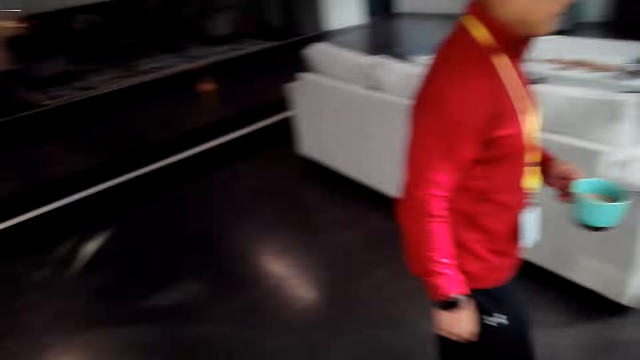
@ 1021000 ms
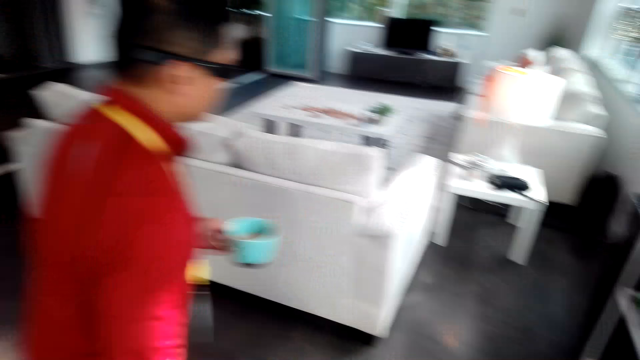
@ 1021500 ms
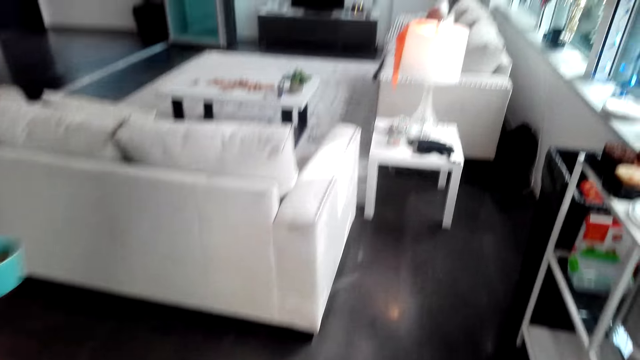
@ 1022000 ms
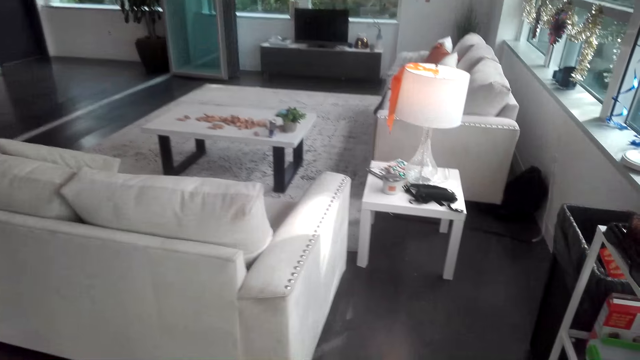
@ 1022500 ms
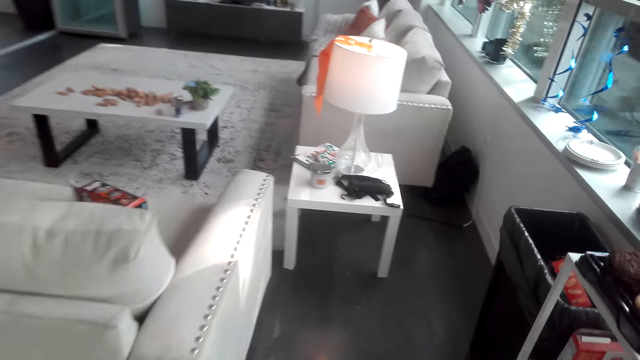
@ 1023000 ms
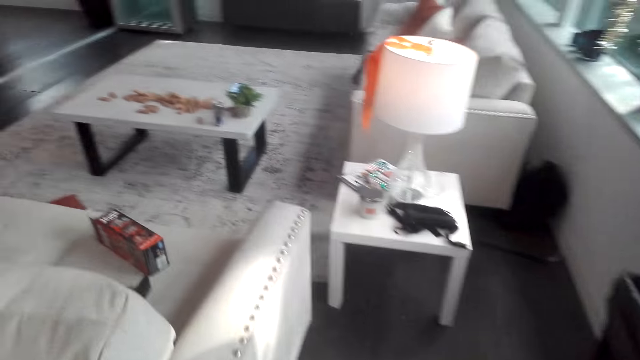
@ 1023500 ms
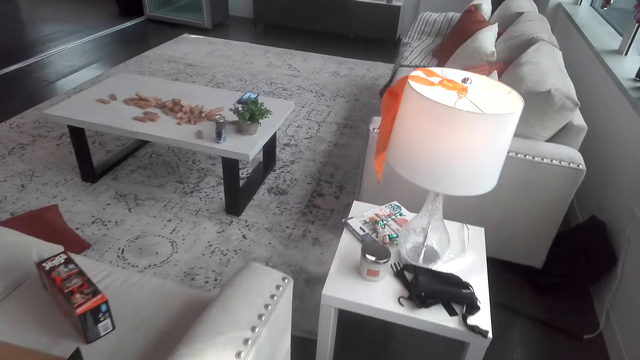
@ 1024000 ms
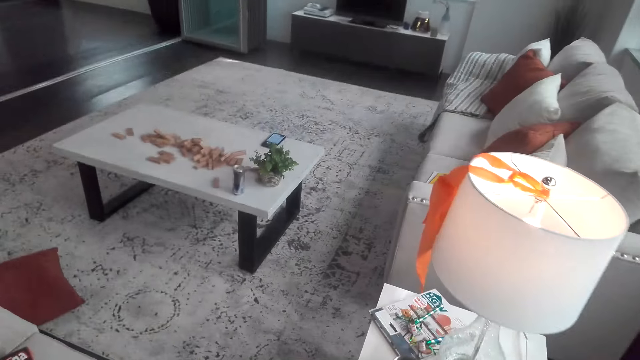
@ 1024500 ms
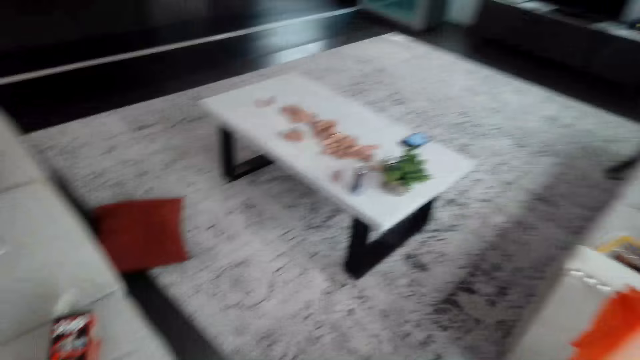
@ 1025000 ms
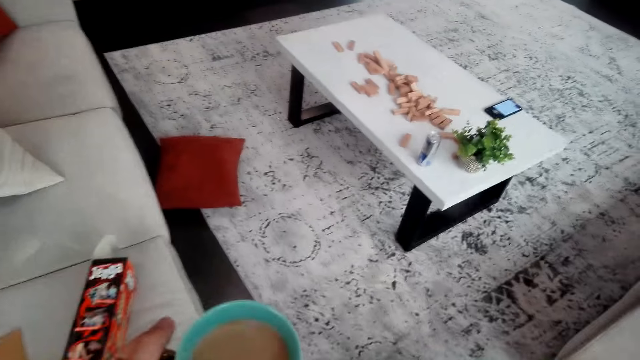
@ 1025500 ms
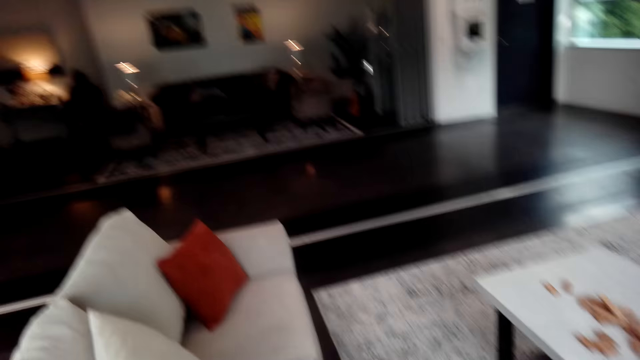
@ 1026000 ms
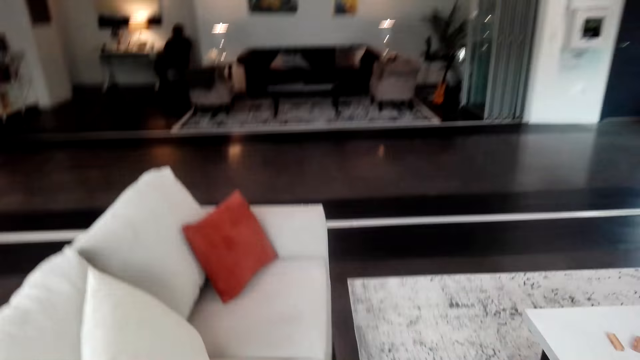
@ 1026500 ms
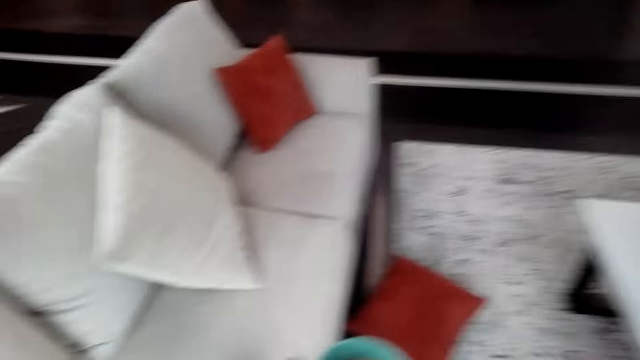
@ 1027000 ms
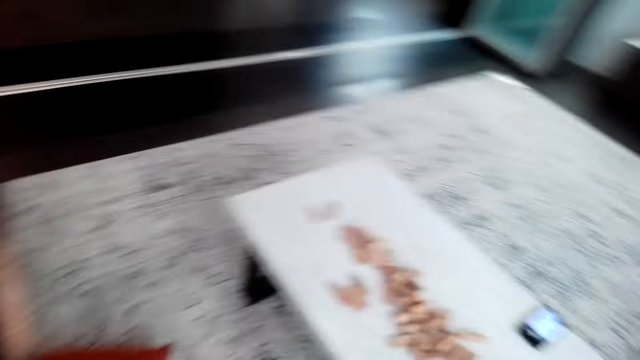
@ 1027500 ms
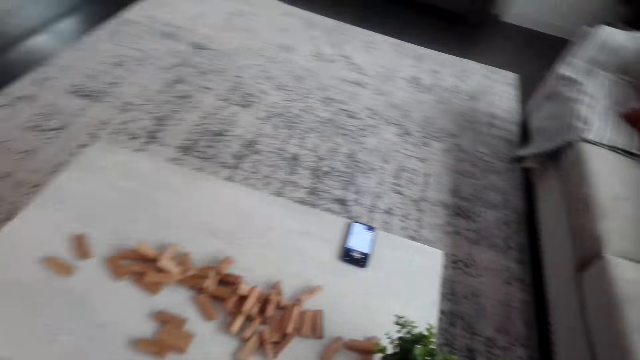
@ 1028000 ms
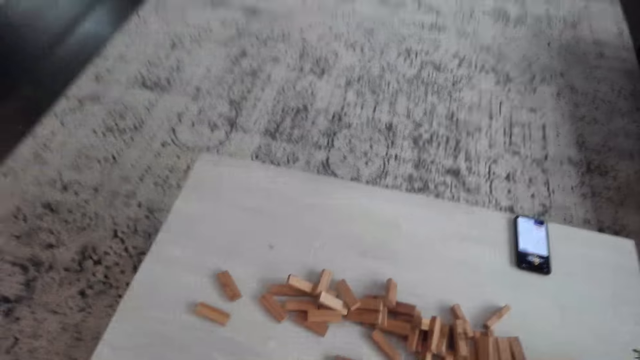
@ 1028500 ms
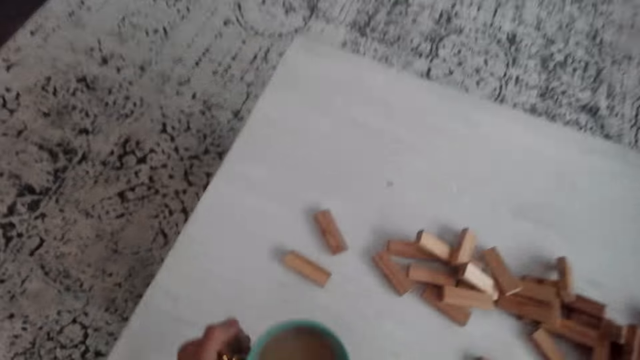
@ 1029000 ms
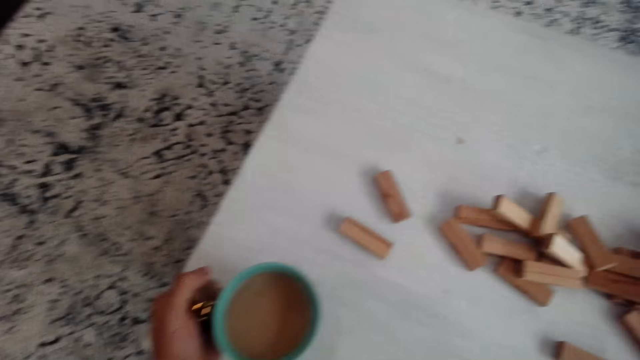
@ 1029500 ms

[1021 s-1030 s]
The camera wearer walks towards the couch.

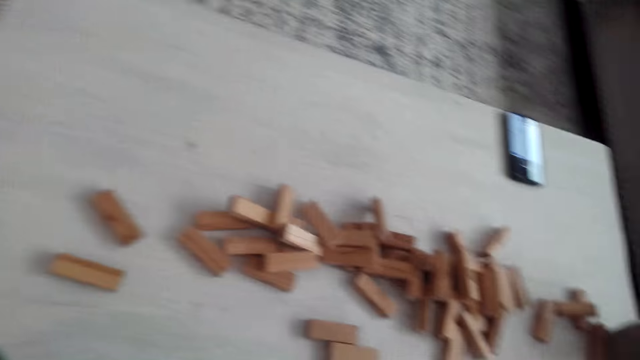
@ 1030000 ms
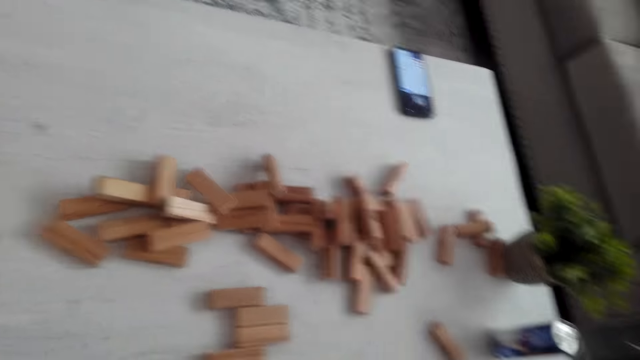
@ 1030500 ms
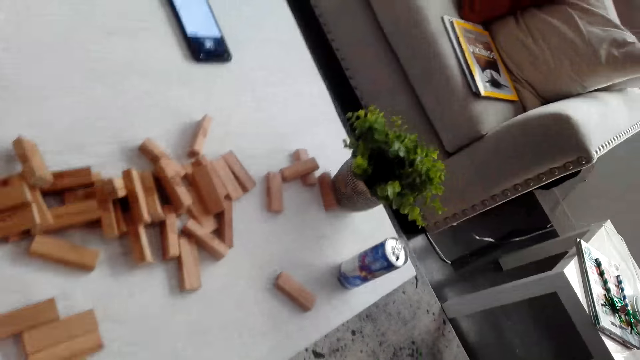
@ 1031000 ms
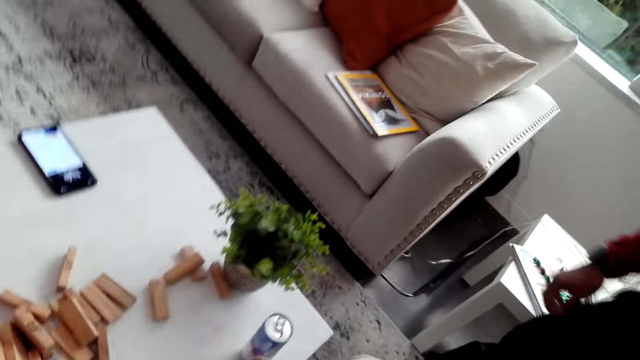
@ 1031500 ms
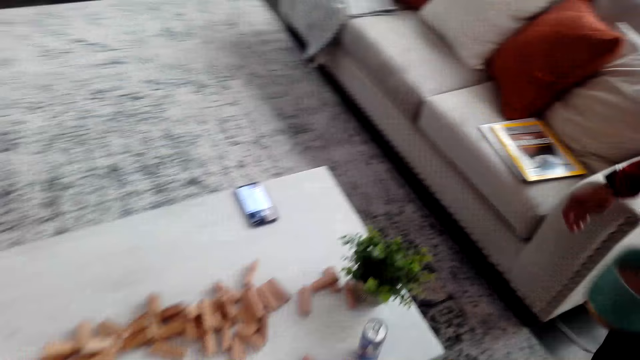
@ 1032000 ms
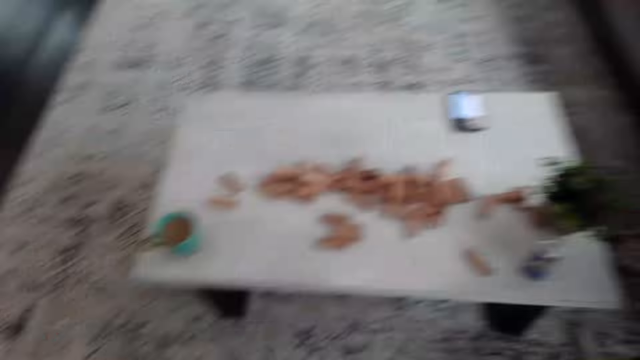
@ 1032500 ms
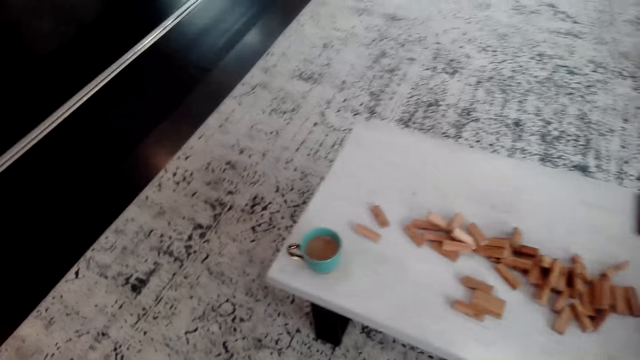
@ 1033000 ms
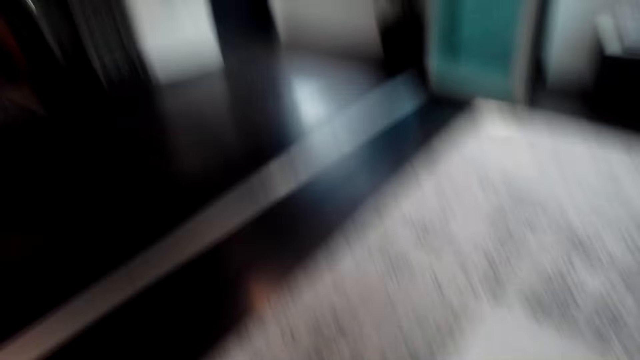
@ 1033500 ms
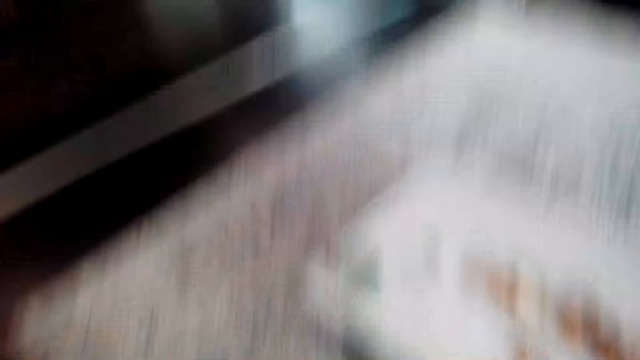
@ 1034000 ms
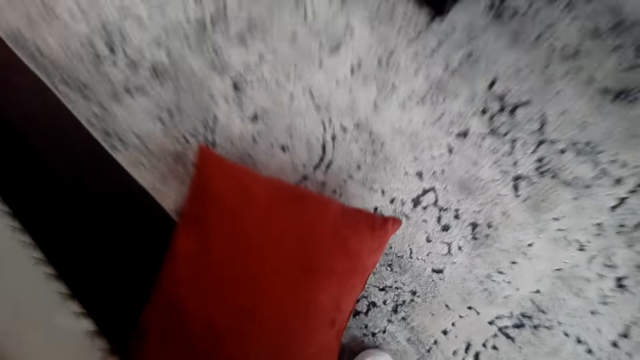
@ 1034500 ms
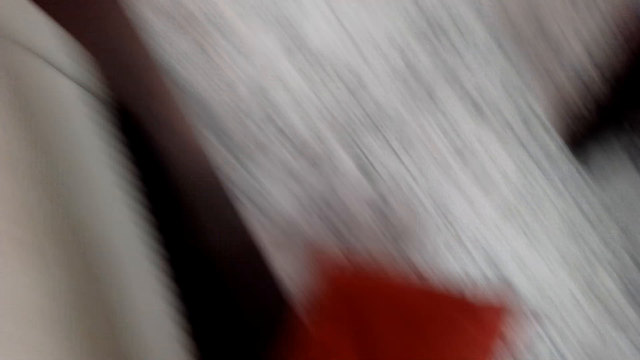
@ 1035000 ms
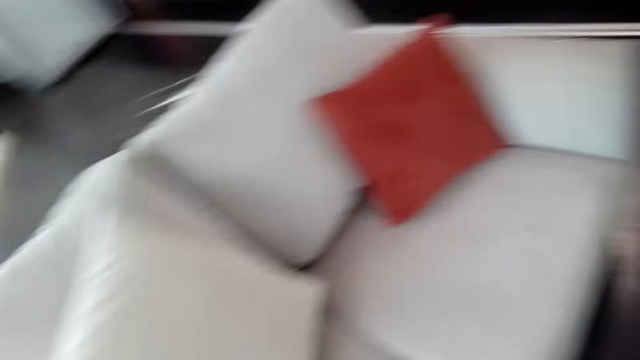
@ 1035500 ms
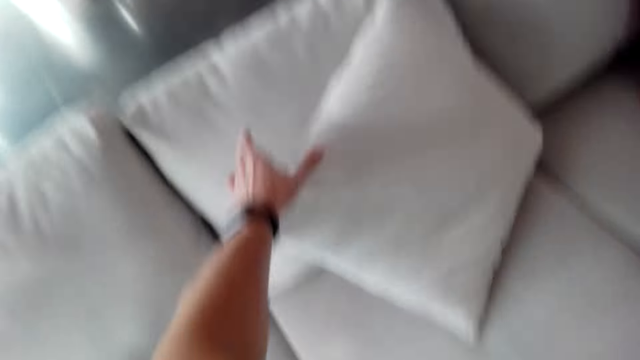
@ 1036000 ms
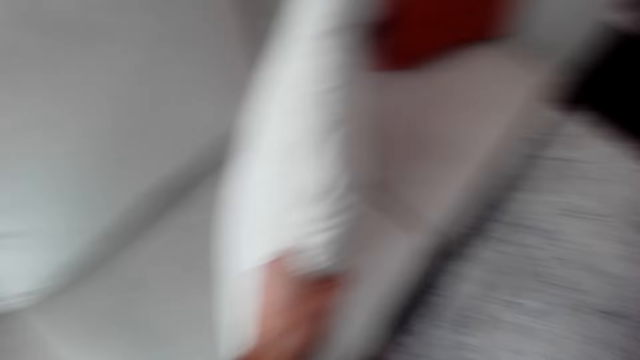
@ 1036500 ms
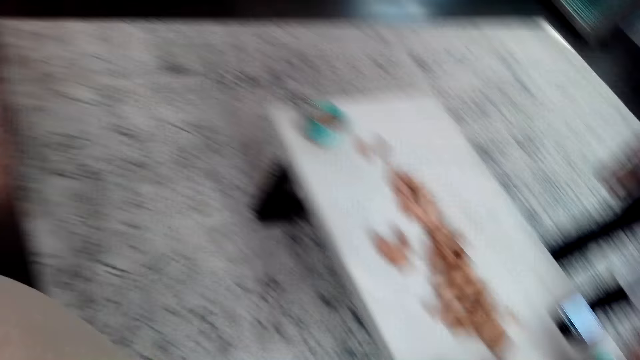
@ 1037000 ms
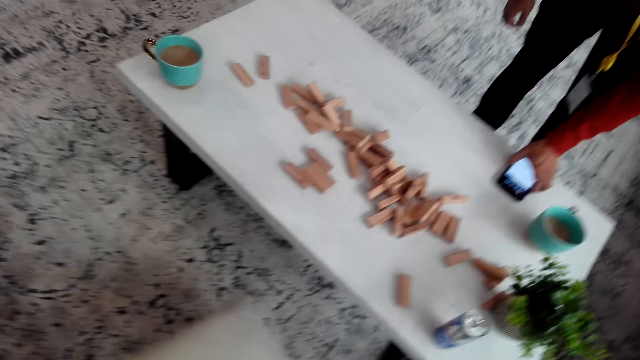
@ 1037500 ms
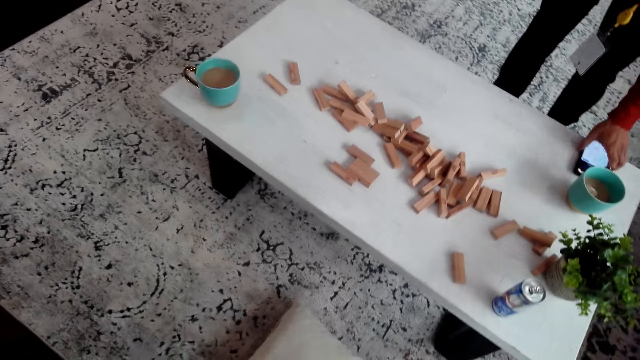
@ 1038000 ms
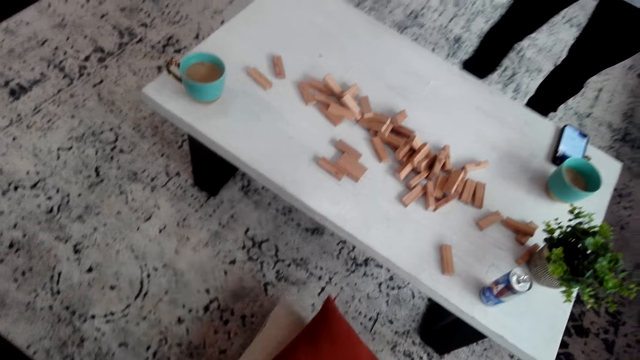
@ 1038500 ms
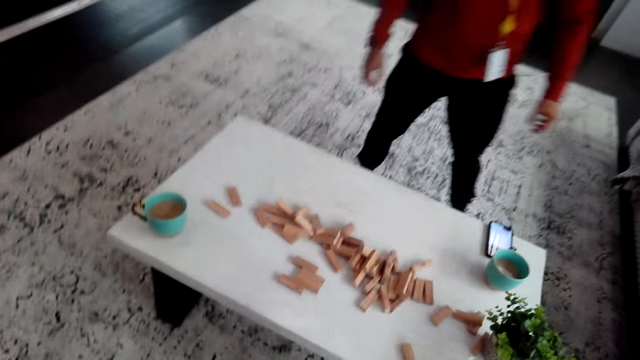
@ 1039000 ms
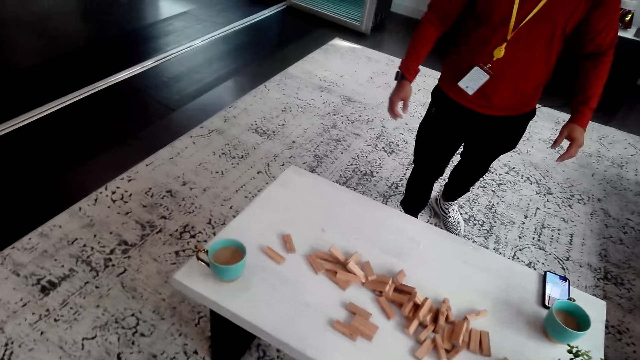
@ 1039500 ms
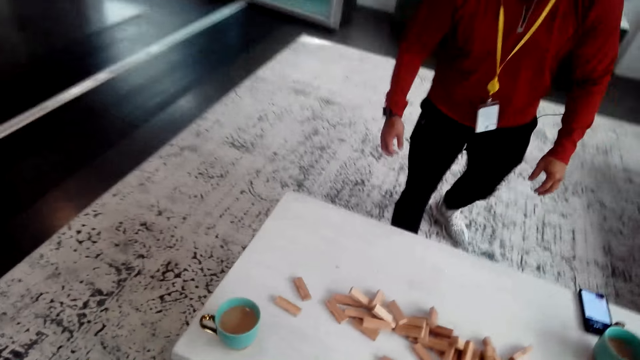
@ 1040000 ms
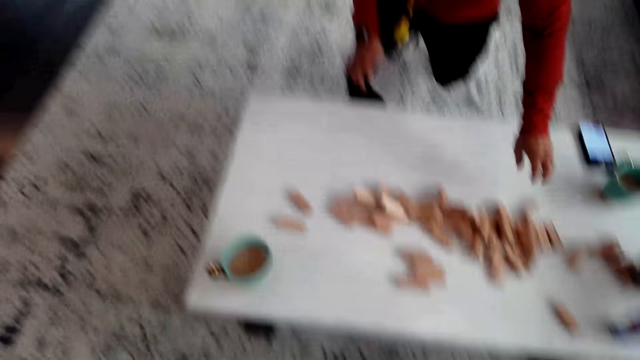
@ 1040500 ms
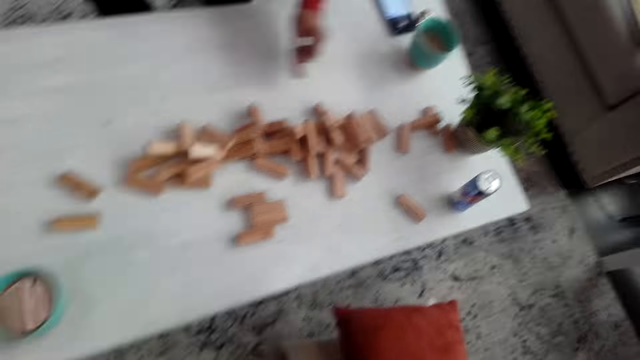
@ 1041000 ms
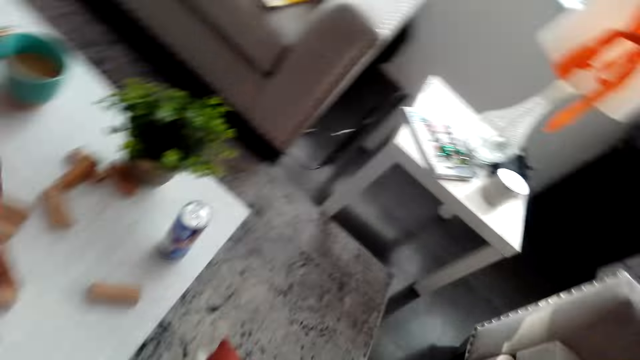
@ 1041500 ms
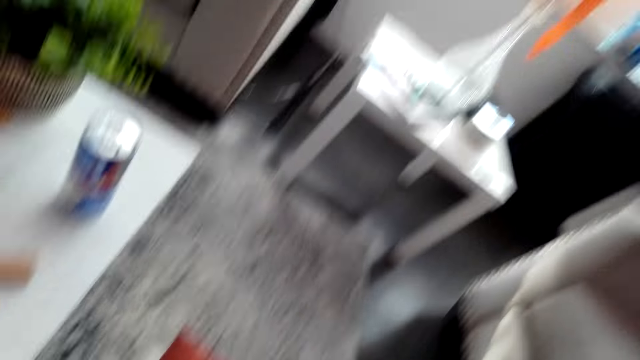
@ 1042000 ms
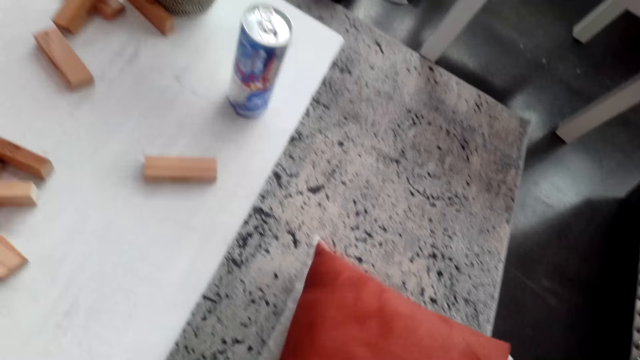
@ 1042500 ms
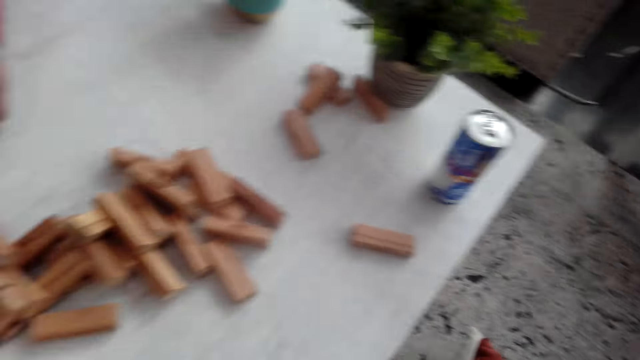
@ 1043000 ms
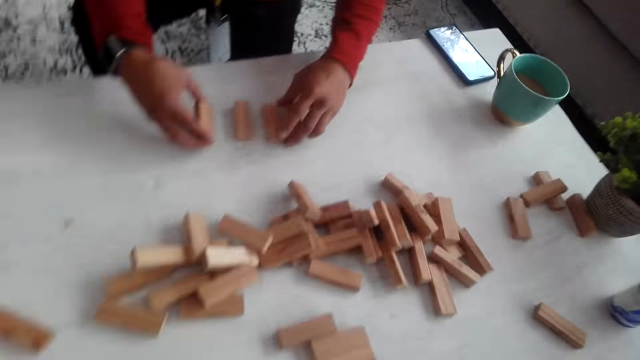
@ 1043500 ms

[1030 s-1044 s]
The camera wearer puts the coffee on the table. They sit on the couch. A man walks around. The camera wearer looks at the pillow. They pick up the pillow. They hold the pillow. They put down the pillow. The man moves the phone on the table aside. The man kneels beside the table. The man takes the jenga. The camera wearer moves the pillow on the carpet.
